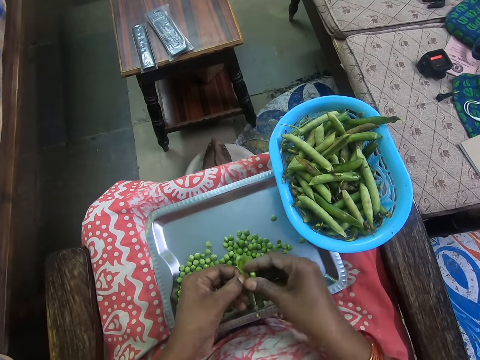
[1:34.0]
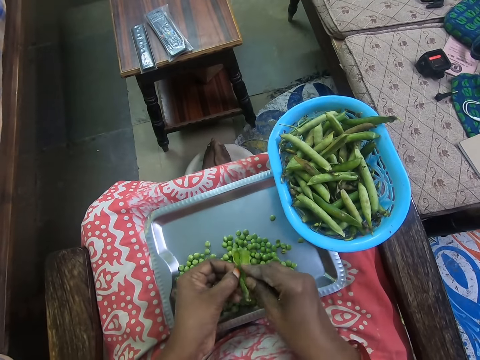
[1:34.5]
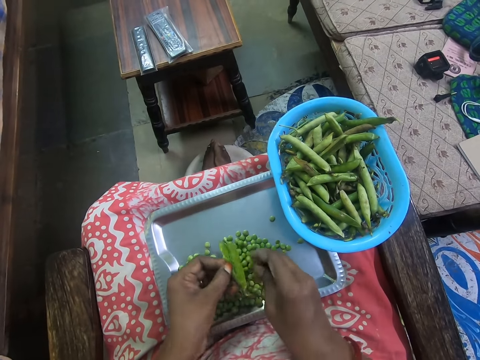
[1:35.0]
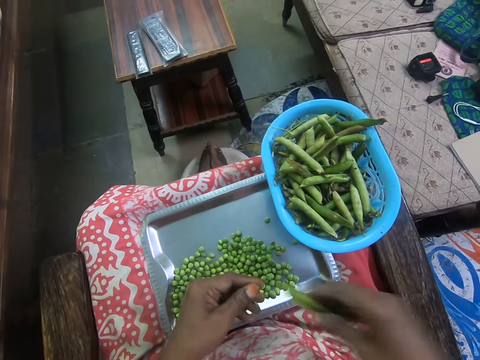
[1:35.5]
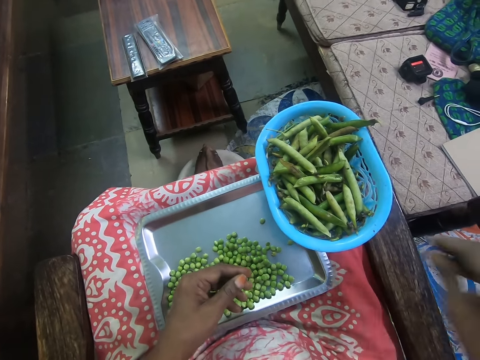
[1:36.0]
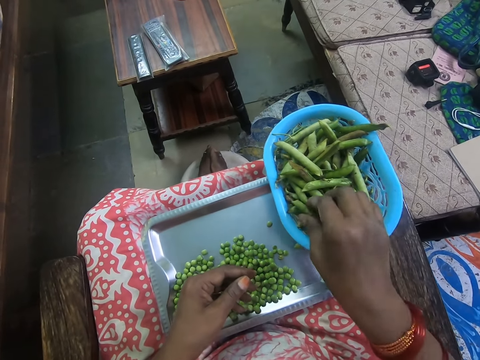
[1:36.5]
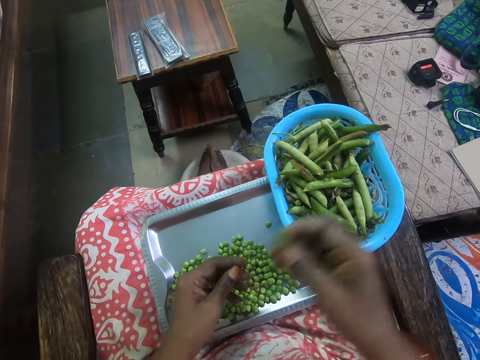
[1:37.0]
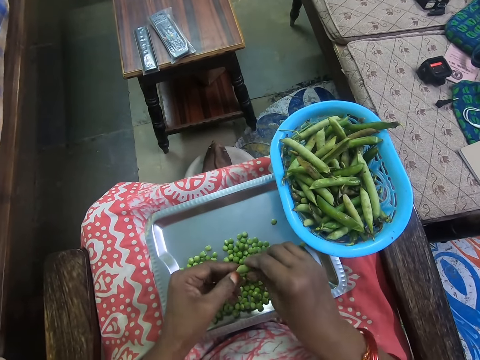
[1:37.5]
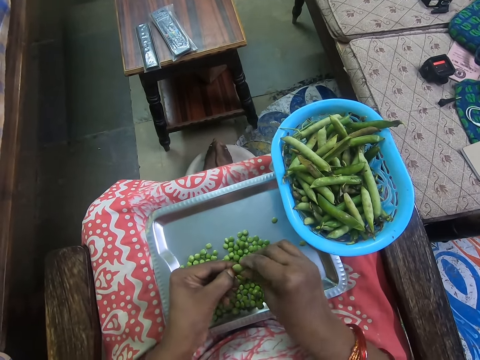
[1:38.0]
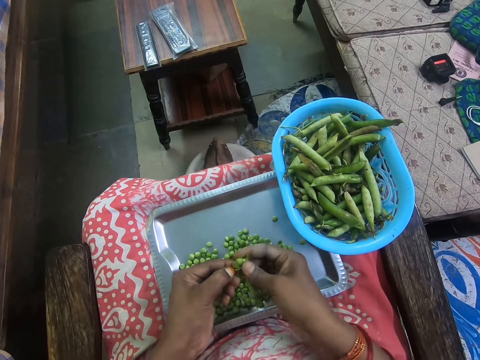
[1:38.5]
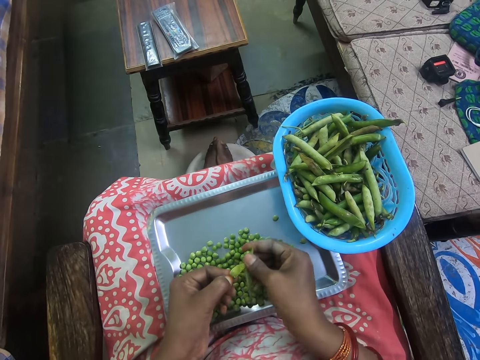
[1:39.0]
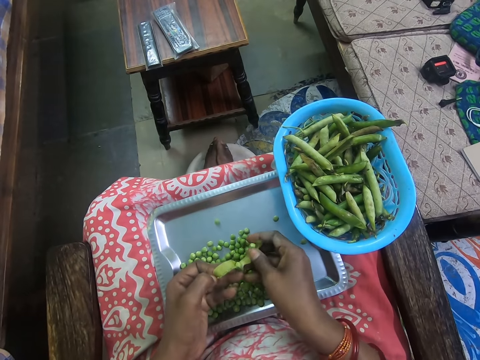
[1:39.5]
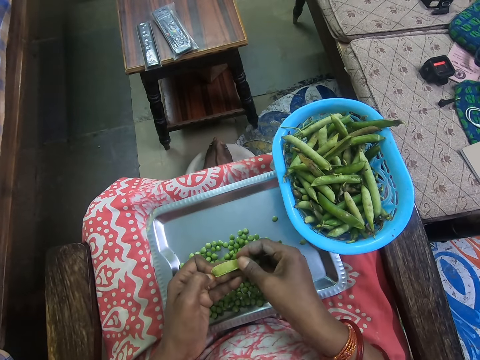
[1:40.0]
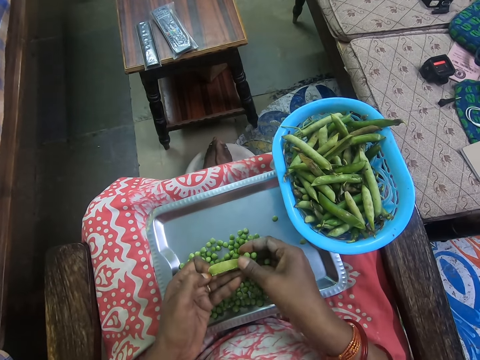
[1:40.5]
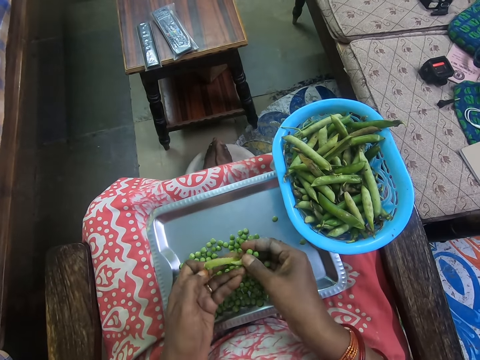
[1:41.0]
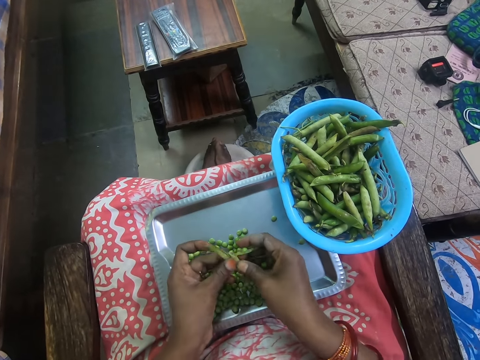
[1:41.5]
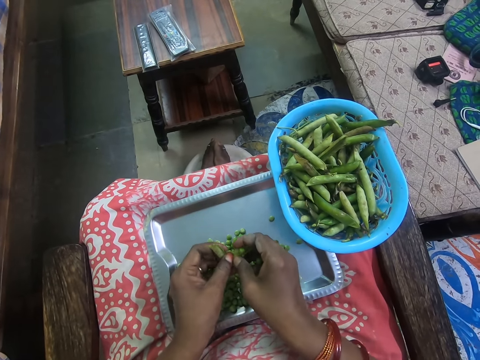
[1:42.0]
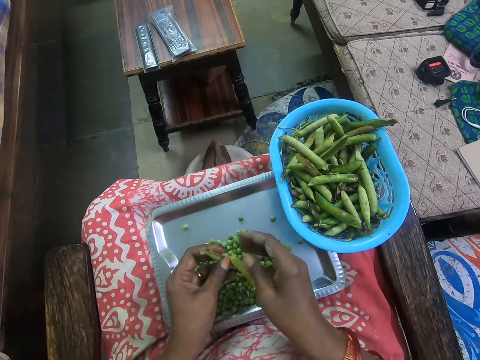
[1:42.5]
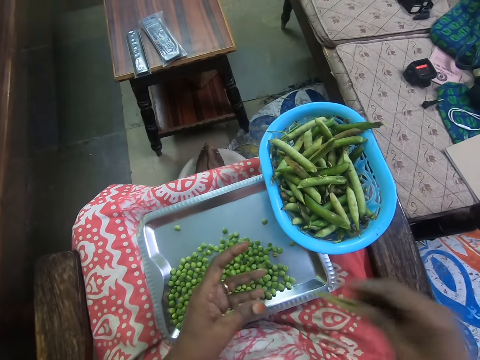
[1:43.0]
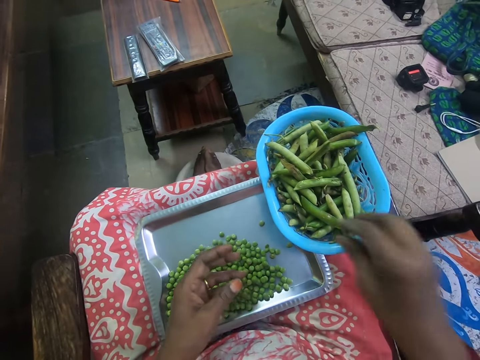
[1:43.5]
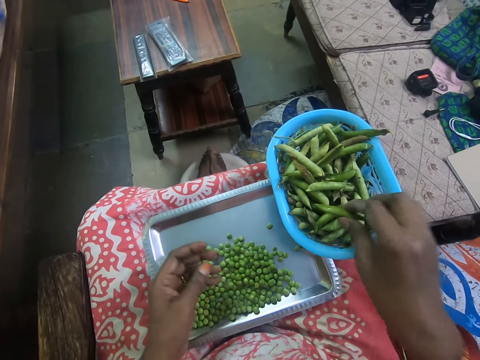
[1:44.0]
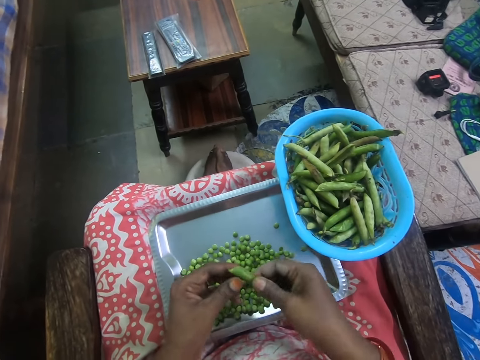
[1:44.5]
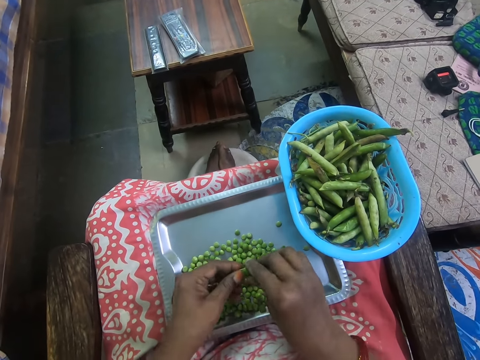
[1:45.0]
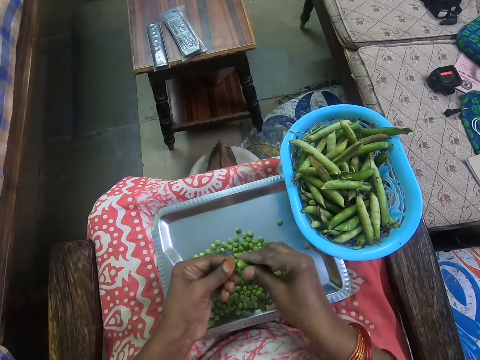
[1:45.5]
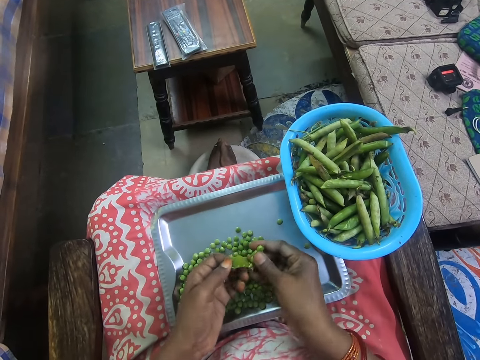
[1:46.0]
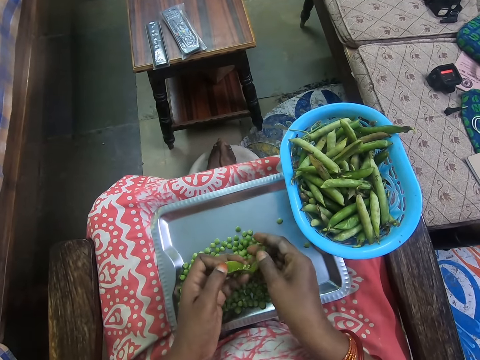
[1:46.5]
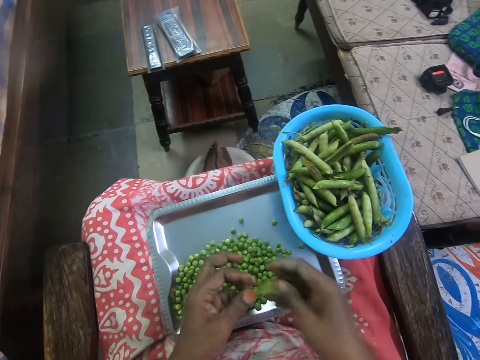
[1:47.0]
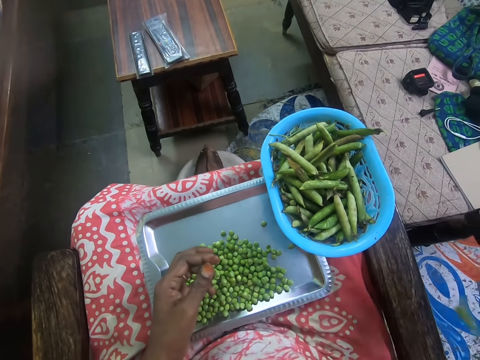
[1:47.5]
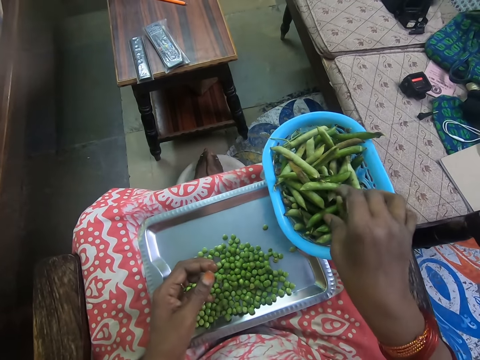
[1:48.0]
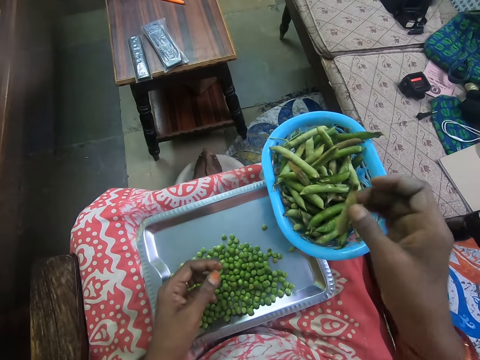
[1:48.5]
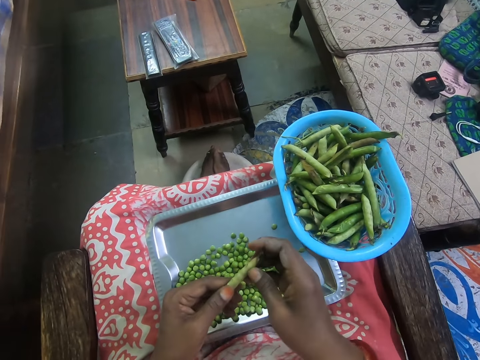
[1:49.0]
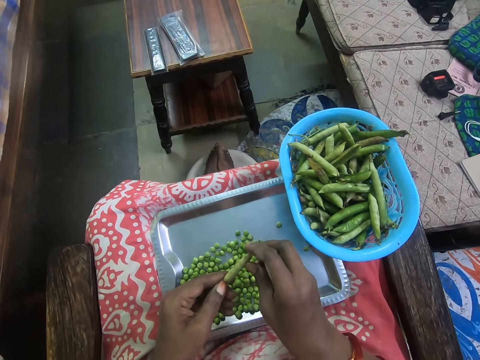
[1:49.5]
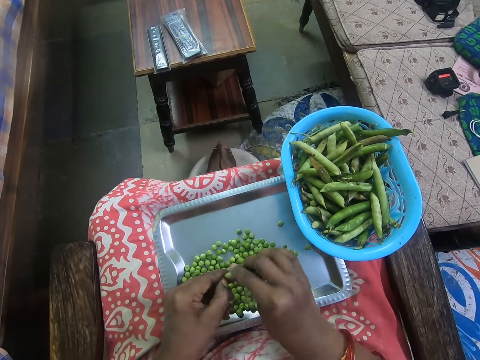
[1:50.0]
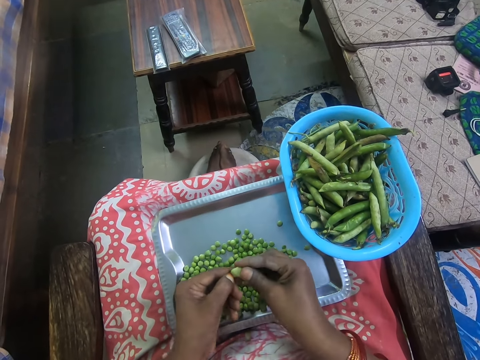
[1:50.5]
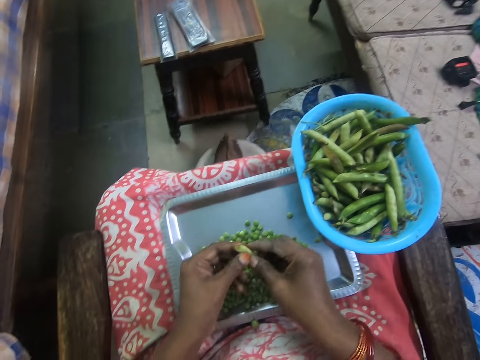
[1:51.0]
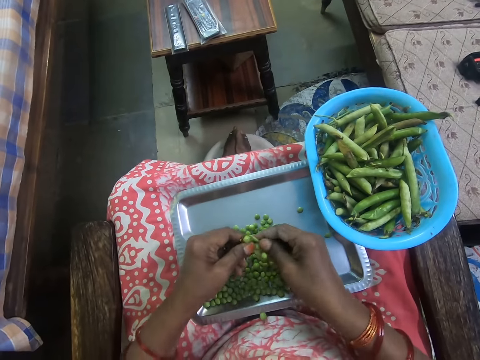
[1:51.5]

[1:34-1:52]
The camera wearer removes peas from the pods. They throw the cover on the floor. They take peas from the bowl. They remove peas from the cover. They remove peas from the pods. They throw the cover on the floor. They take peas from the bowl. They remove peas from the cover. They remove peas from the pods. They throw the cover on the floor, take peas from the bowl, and remove peas from the cover.

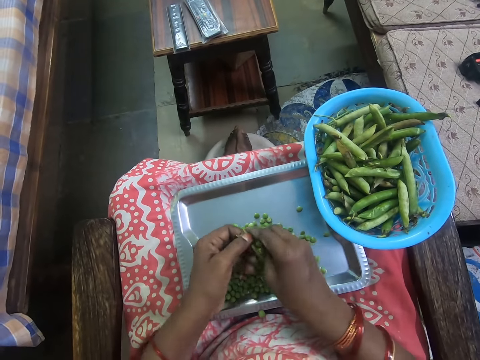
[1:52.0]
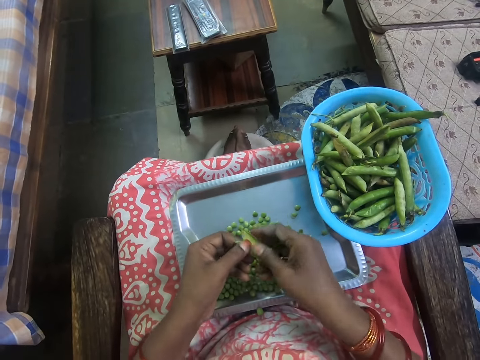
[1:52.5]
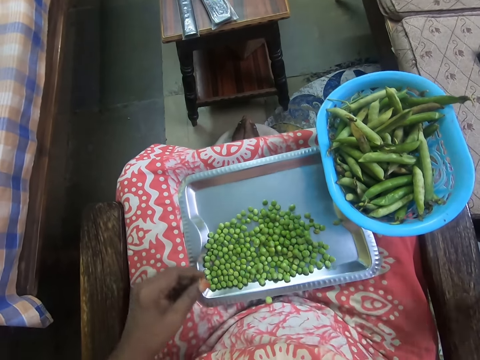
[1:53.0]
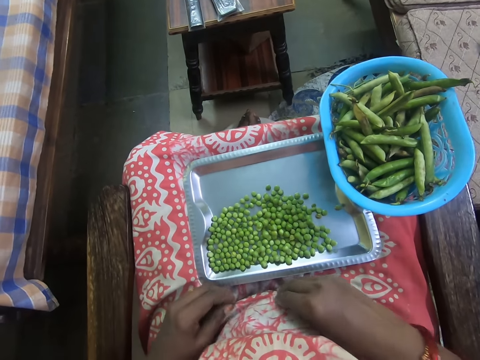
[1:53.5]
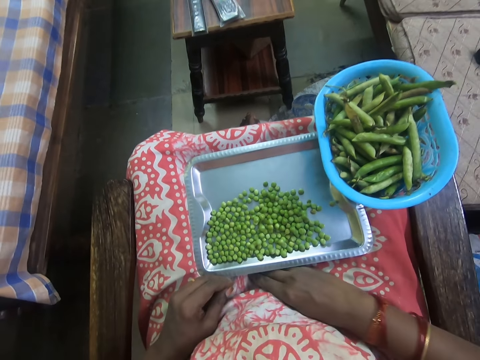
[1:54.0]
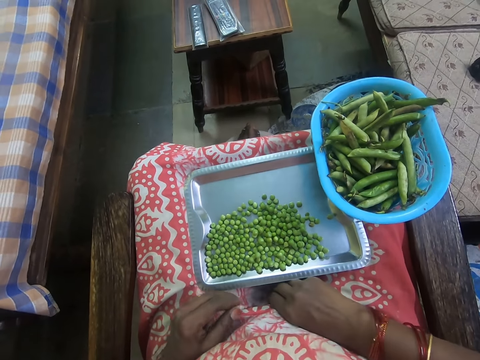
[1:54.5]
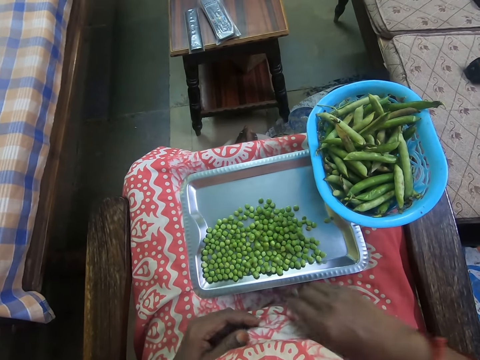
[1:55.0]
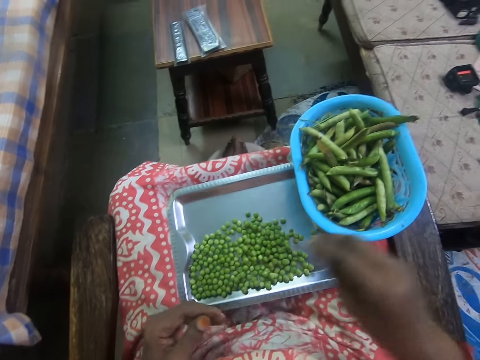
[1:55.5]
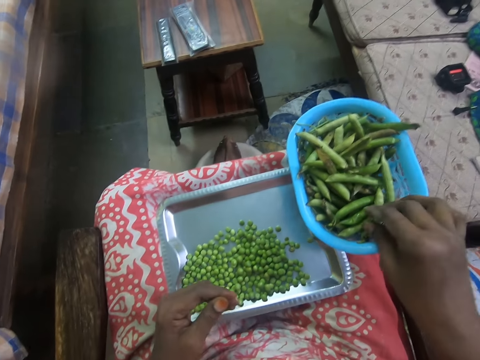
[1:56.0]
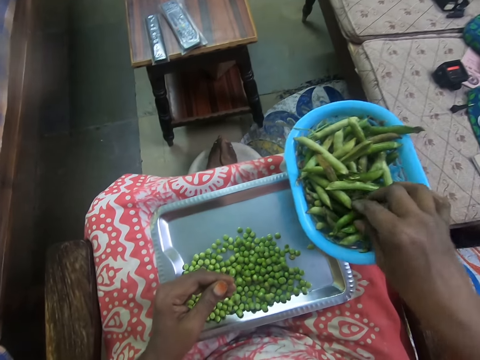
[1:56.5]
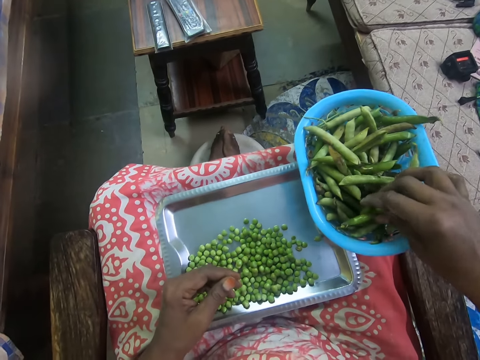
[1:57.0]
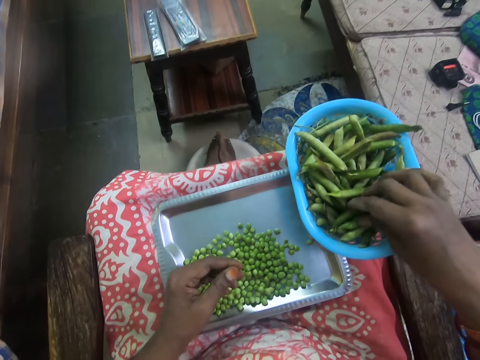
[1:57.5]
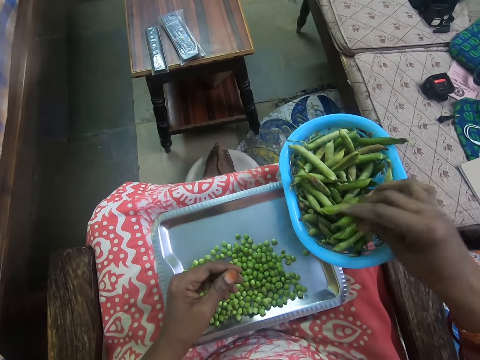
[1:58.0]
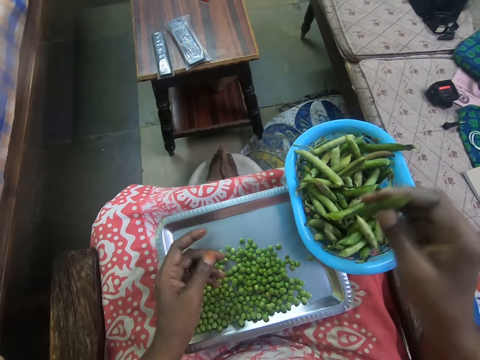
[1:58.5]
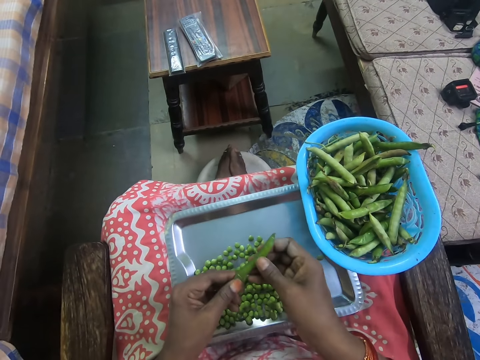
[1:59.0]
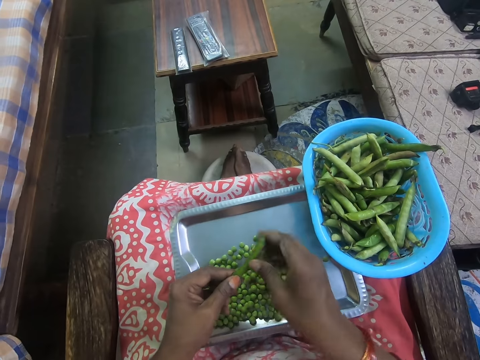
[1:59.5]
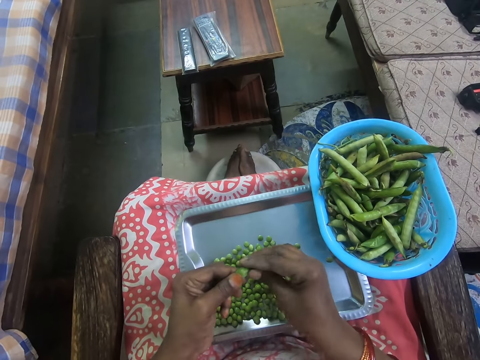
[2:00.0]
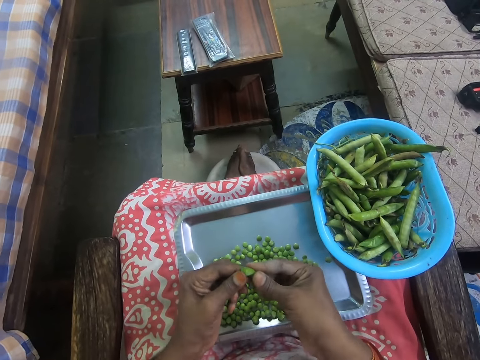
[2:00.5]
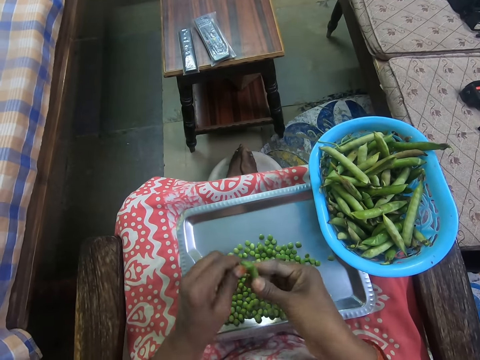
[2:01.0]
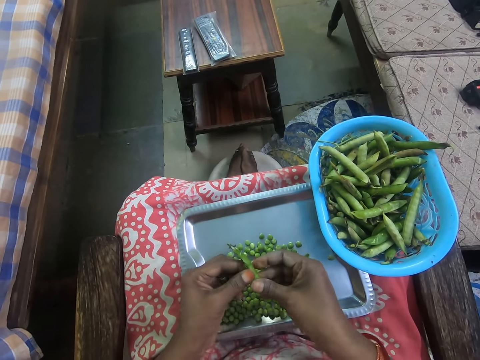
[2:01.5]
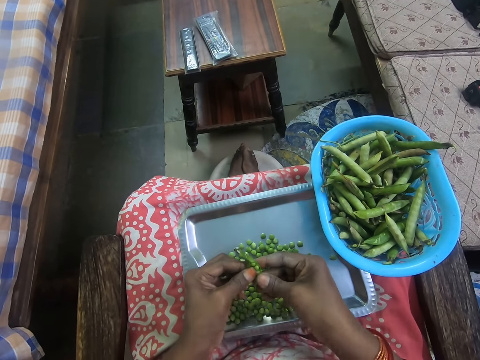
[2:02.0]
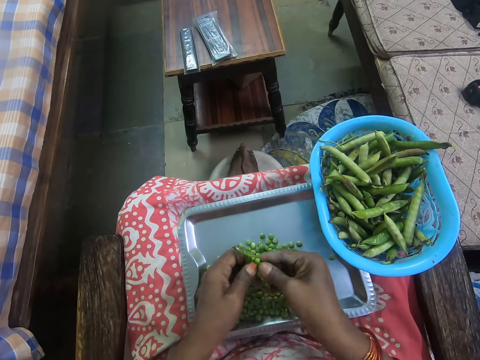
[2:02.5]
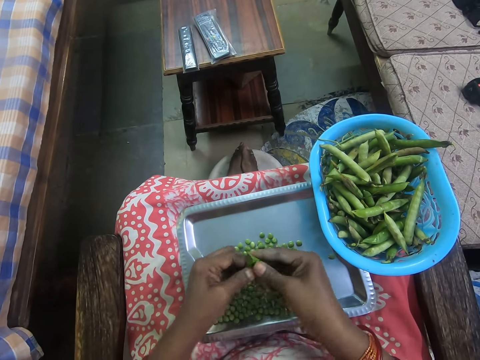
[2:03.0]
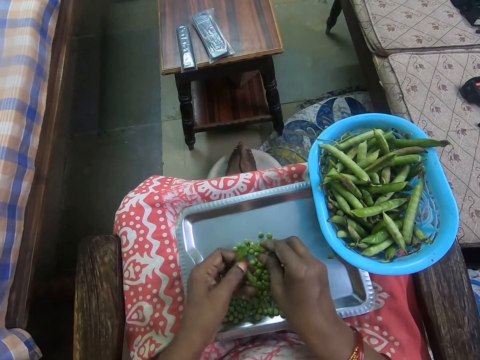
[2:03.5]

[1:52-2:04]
The camera wearer removes peas from the pods. She throws the cover on the floor. She picks up peas from her cloth. She puts the peas on the tray or cloth. She takes peas from the bowl. She removes peas from the cover. She removes peas from the pods.
